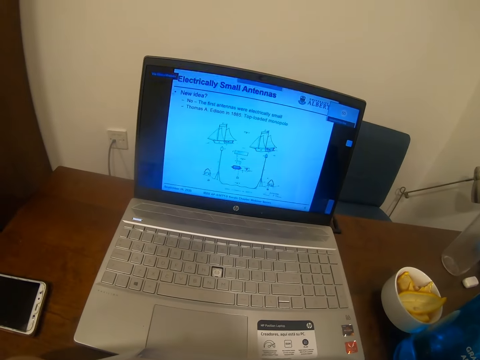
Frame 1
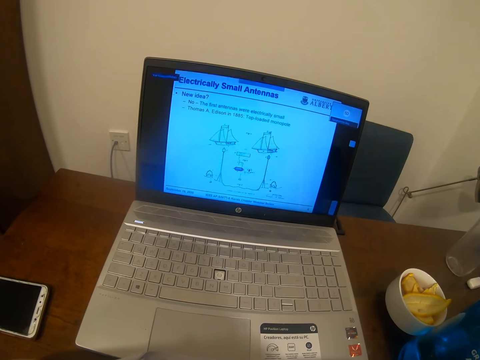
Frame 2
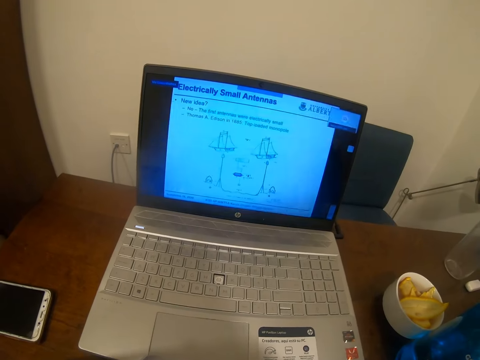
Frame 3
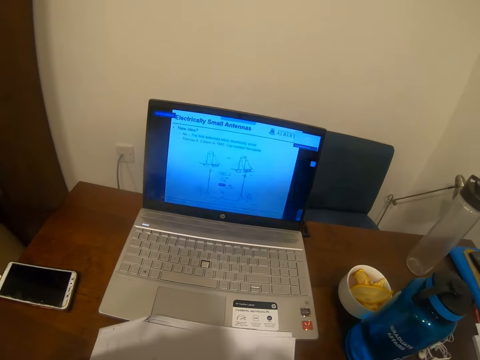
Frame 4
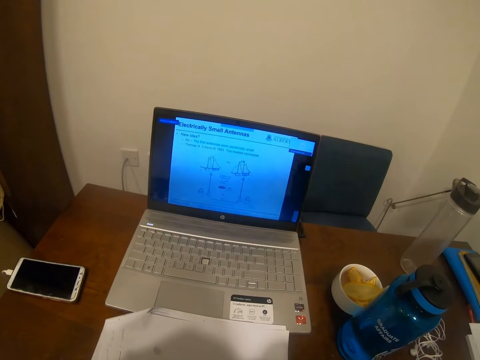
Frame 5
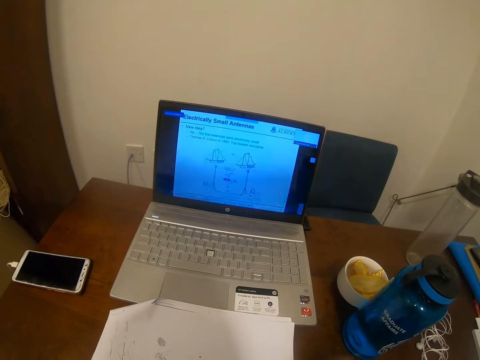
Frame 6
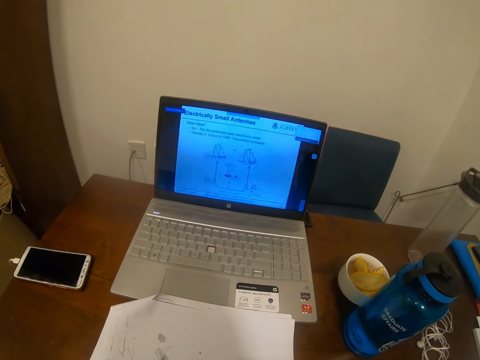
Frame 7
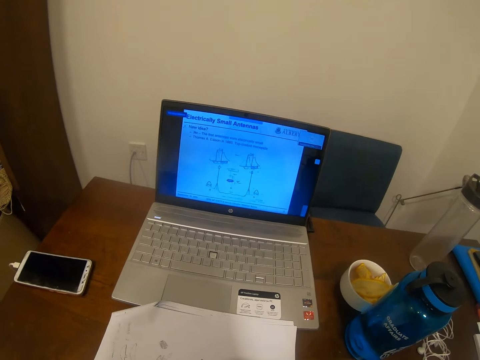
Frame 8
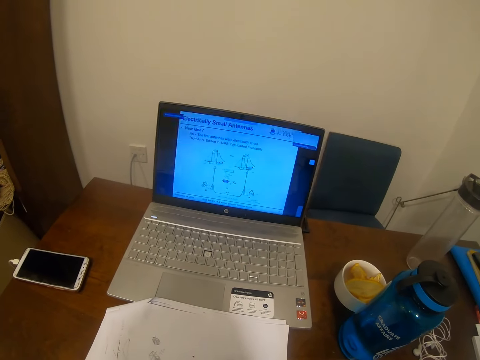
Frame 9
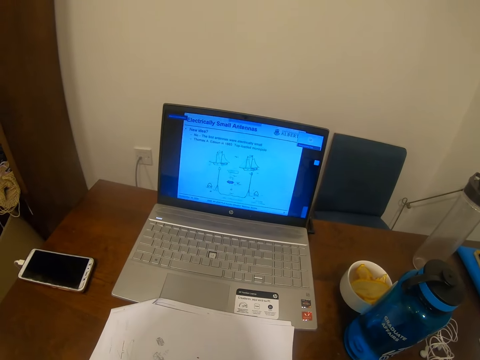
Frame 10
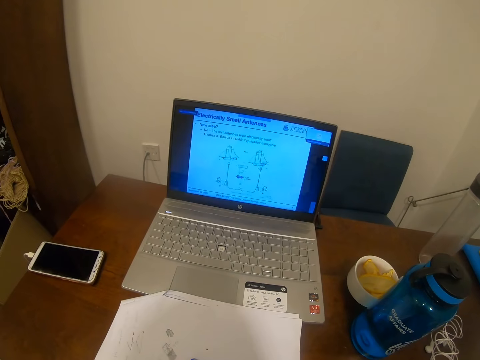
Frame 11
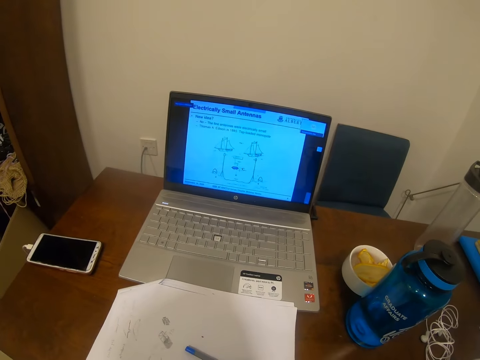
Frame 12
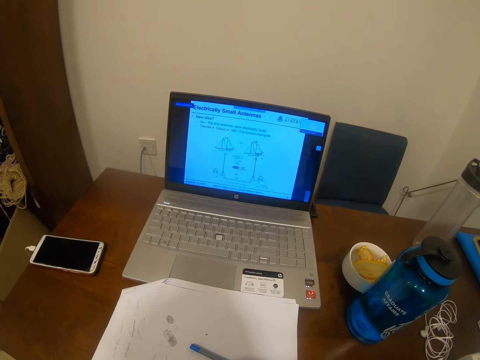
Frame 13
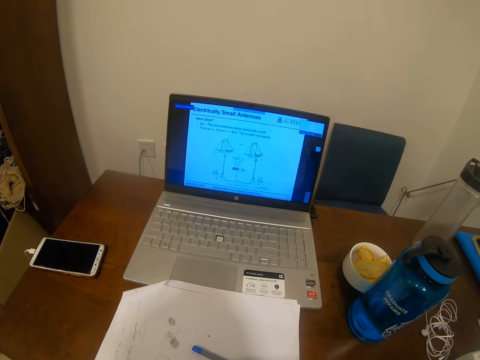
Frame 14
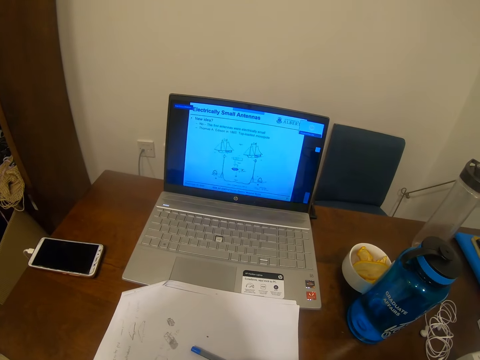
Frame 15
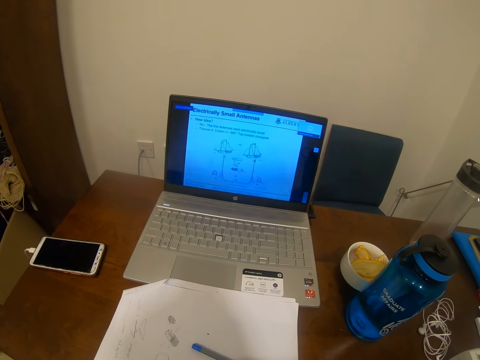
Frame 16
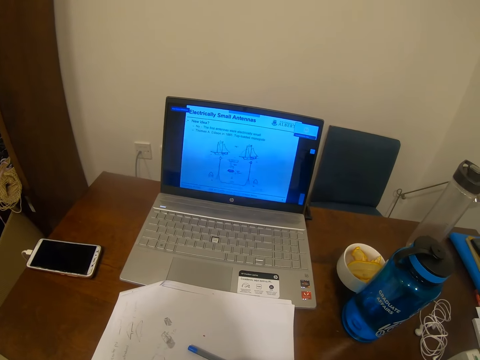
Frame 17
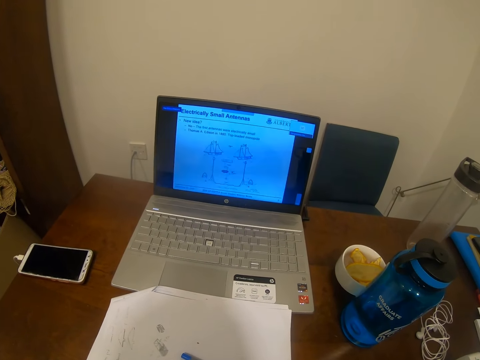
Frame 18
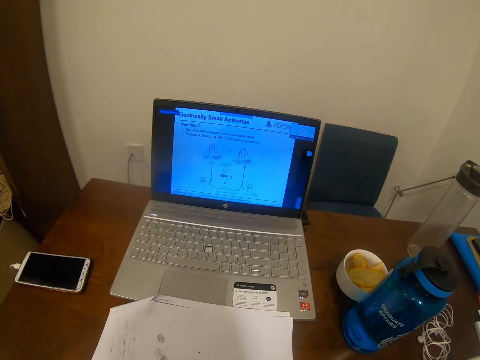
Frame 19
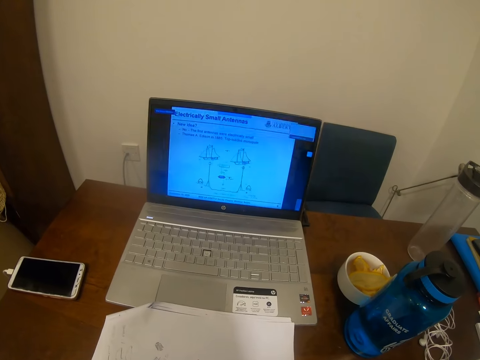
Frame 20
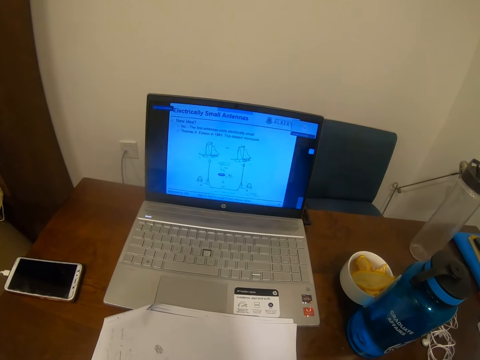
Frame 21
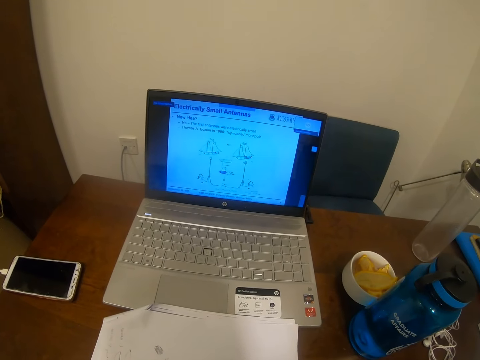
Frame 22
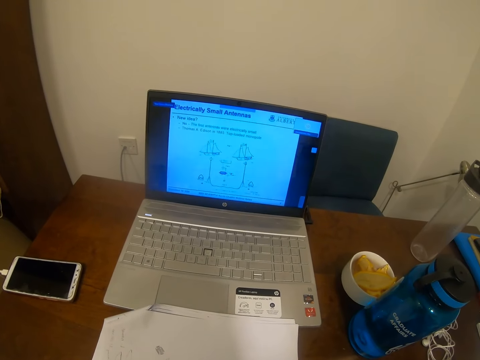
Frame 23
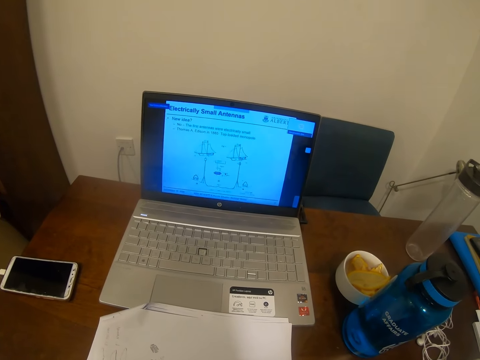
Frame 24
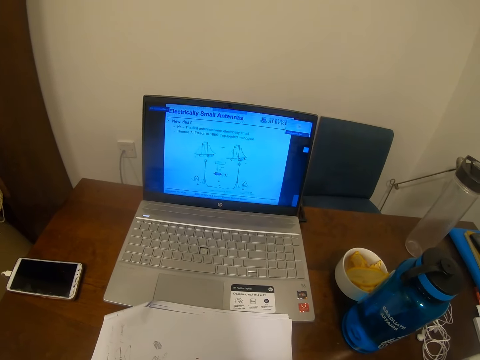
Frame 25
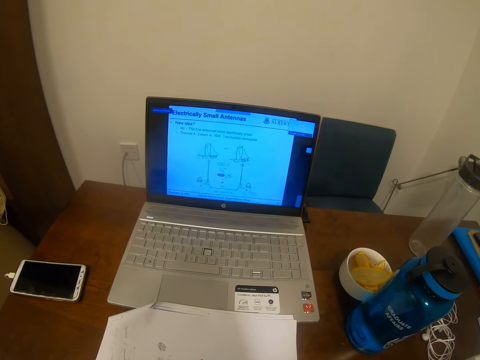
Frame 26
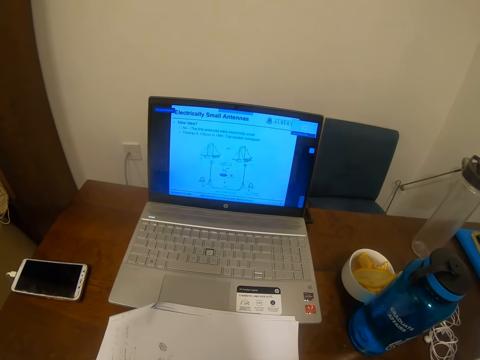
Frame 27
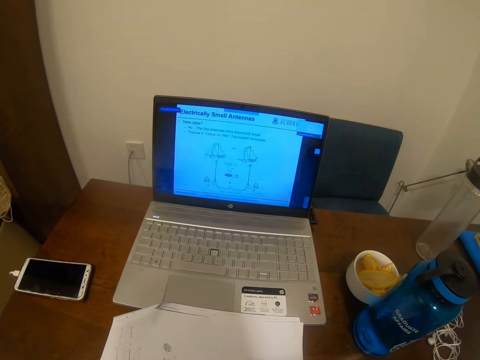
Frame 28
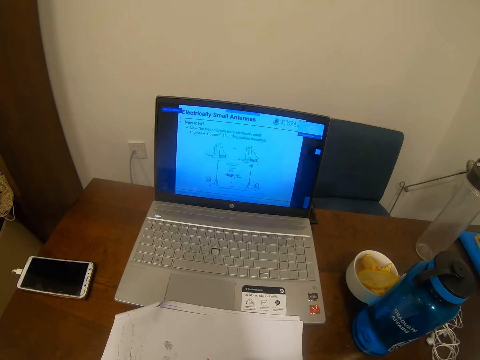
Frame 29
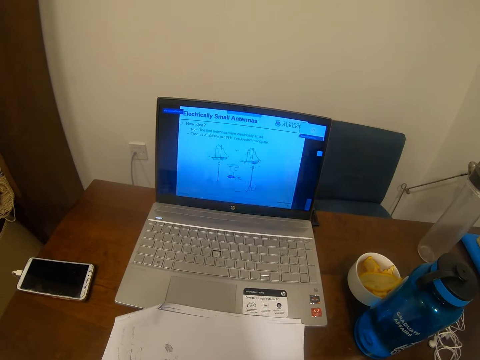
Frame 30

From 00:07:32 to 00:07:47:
The camera wearer looks at the laptop. They look at the laptop again.

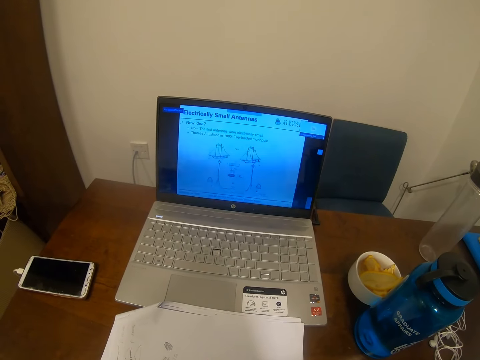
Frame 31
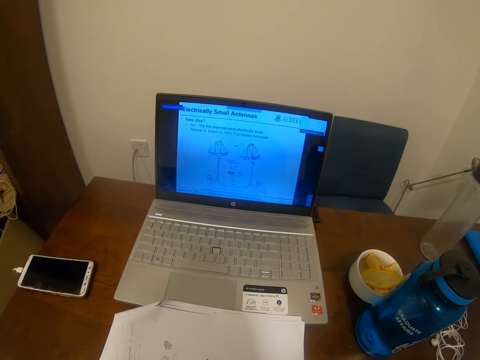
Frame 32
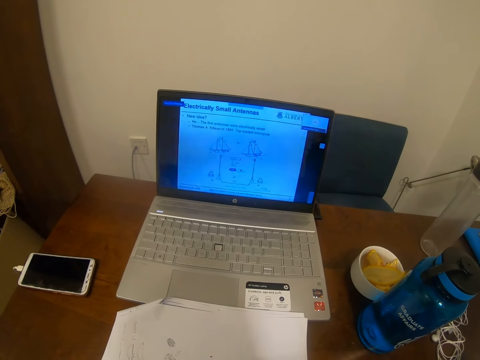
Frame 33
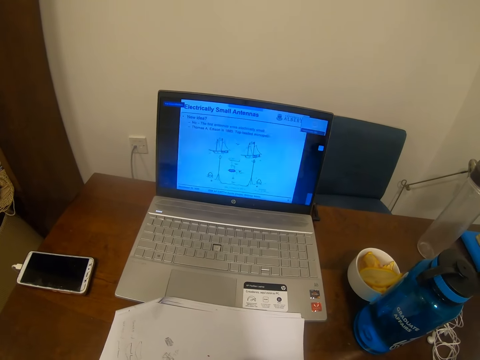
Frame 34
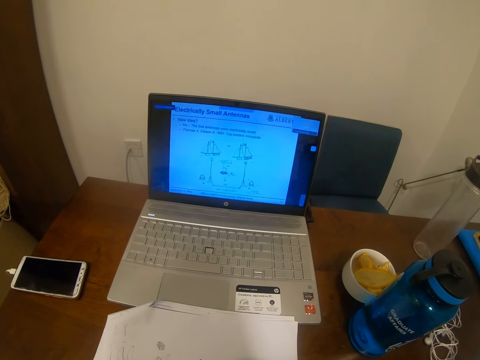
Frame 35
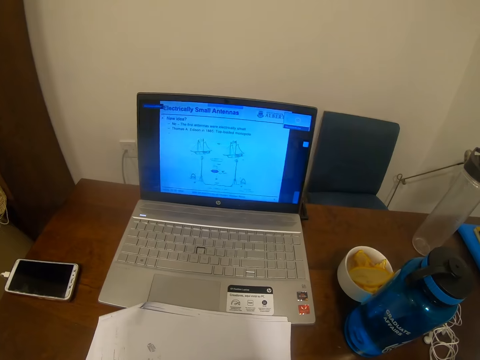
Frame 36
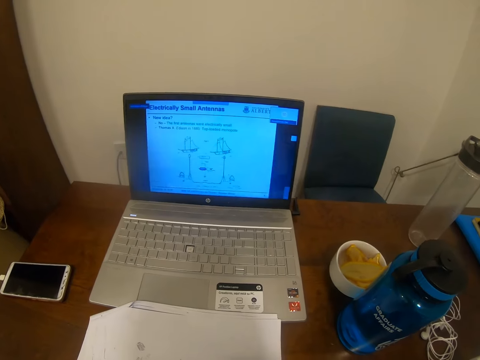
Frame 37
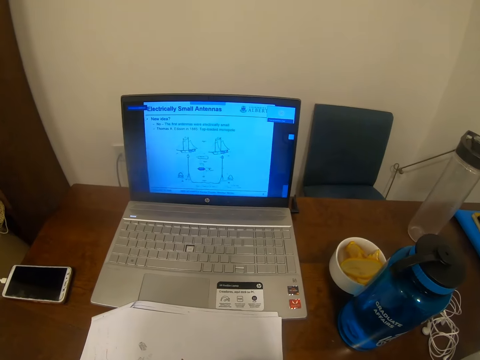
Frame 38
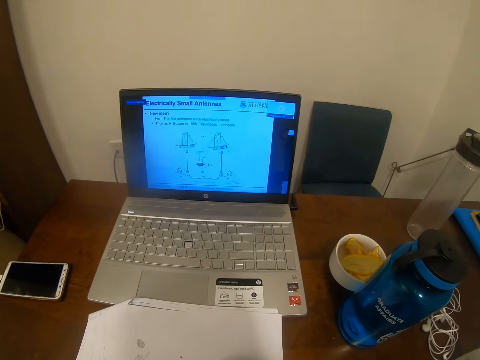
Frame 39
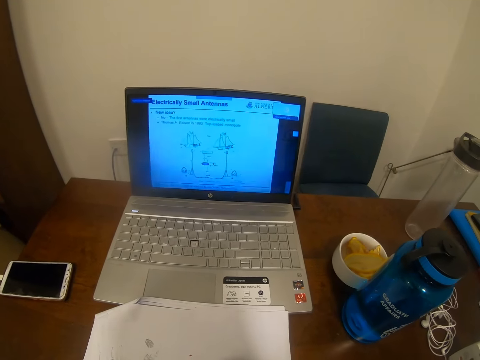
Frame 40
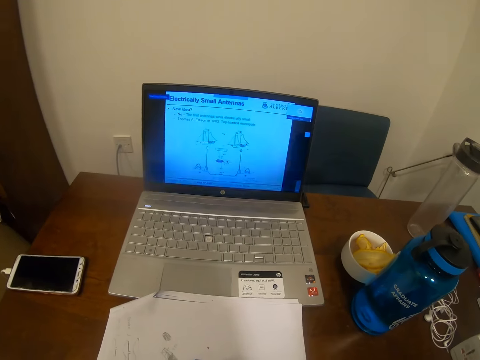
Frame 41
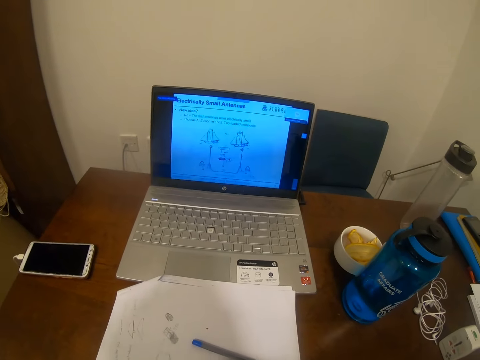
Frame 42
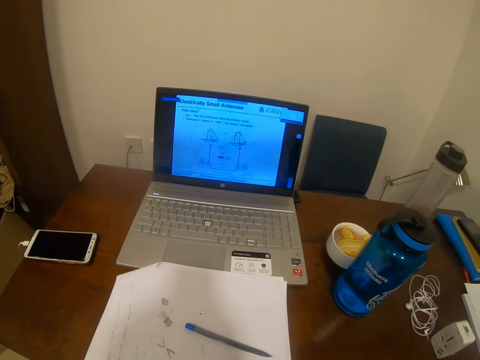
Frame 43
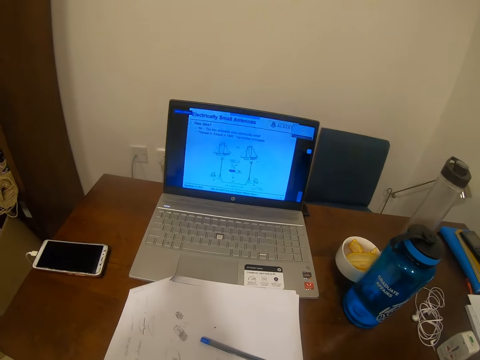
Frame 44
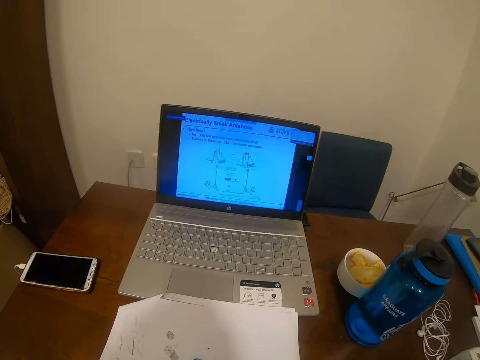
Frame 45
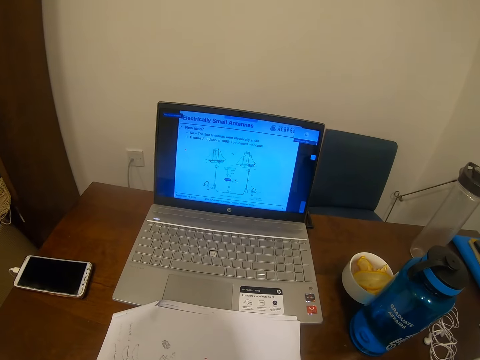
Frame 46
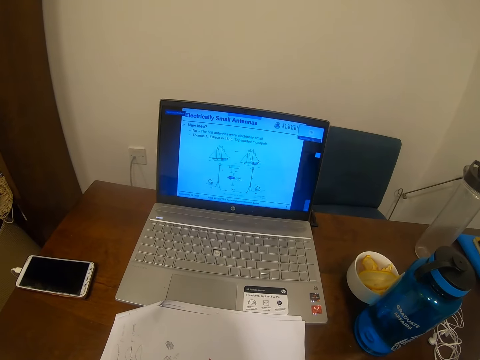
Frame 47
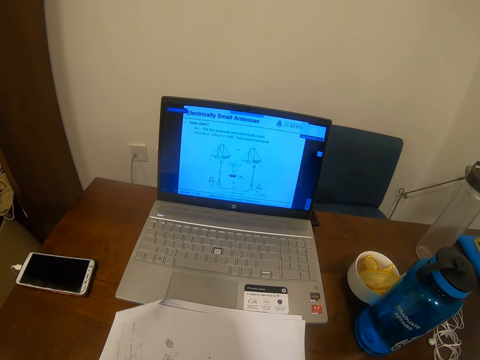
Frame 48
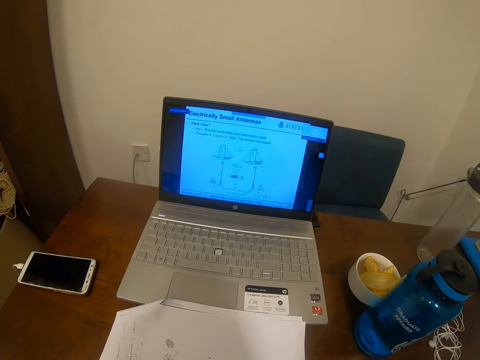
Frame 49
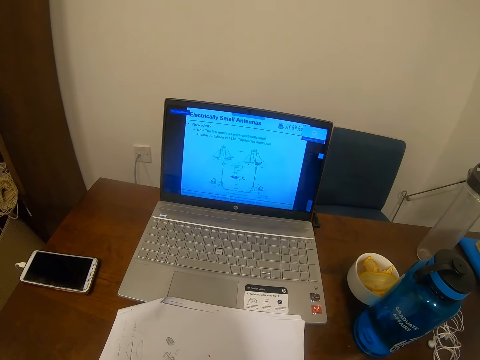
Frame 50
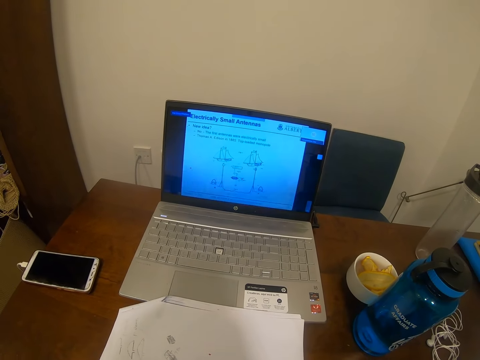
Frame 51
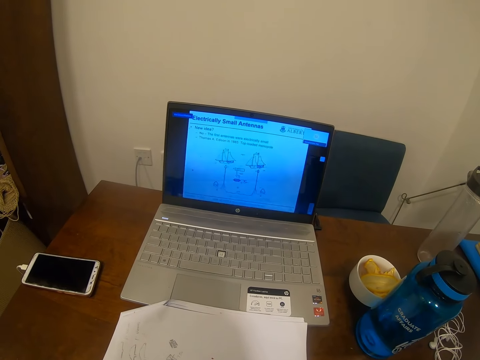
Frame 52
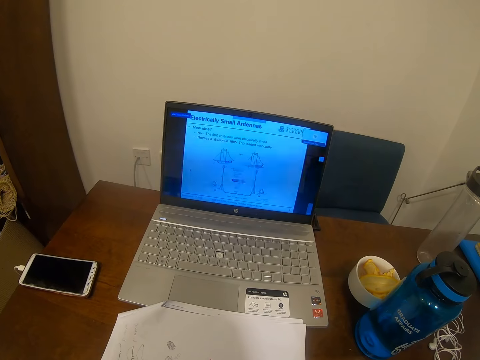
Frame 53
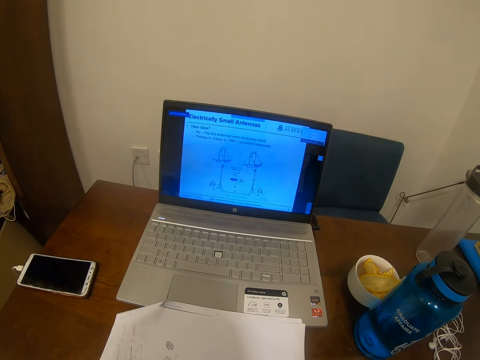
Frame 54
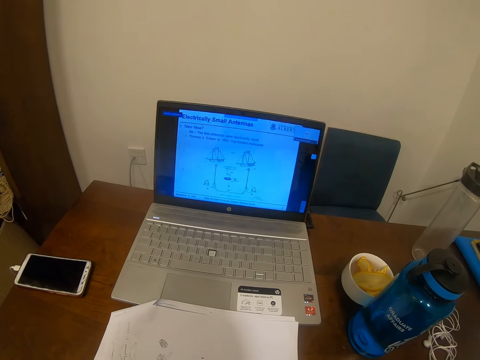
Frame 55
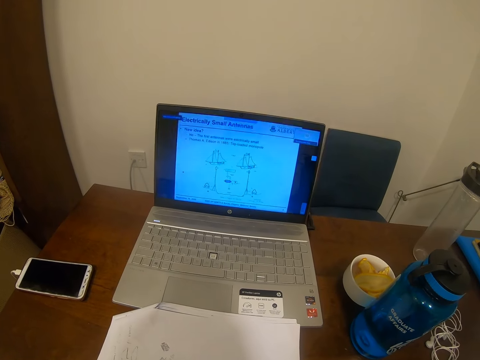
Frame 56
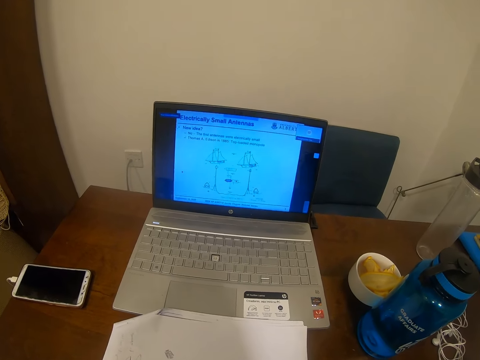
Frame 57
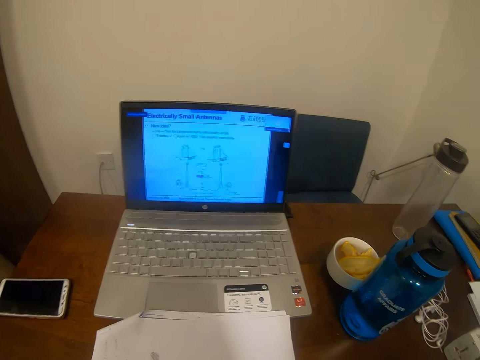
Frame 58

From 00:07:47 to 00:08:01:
The camera wearer looks at the laptop. They look at the laptop again.
